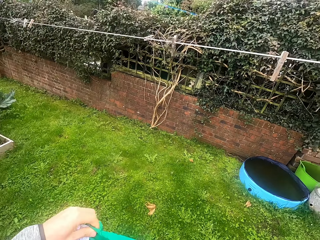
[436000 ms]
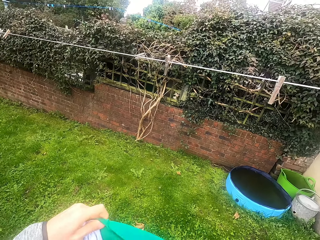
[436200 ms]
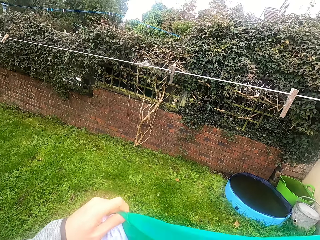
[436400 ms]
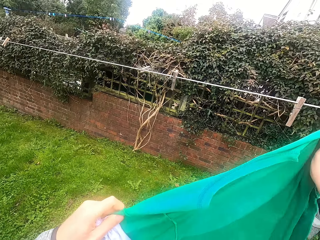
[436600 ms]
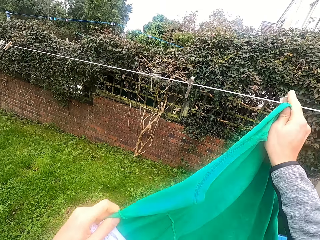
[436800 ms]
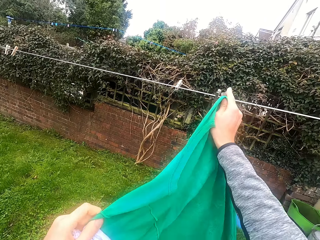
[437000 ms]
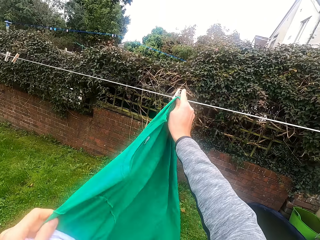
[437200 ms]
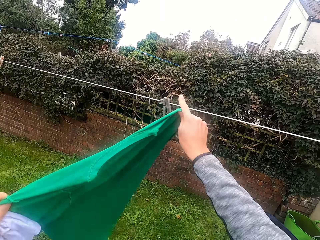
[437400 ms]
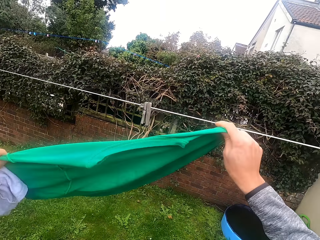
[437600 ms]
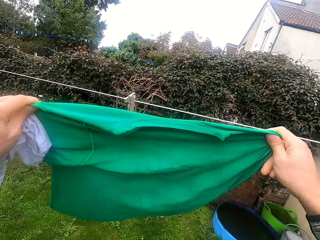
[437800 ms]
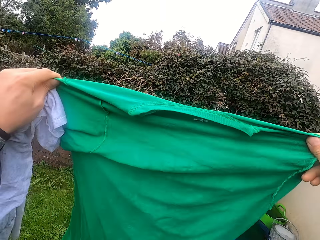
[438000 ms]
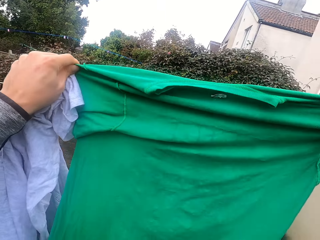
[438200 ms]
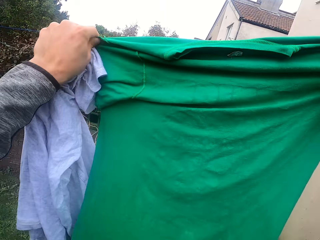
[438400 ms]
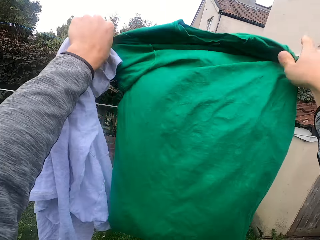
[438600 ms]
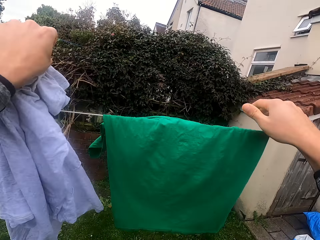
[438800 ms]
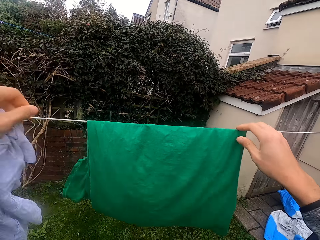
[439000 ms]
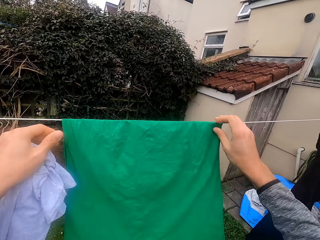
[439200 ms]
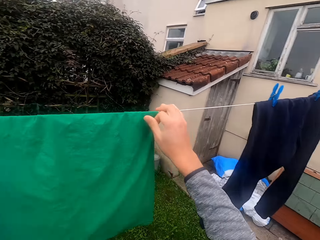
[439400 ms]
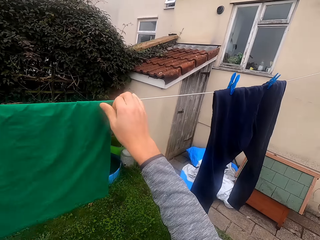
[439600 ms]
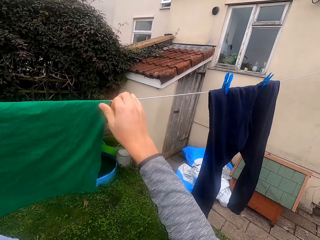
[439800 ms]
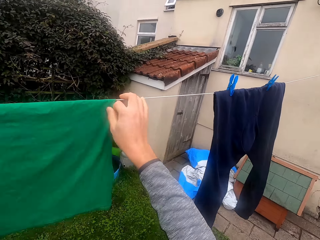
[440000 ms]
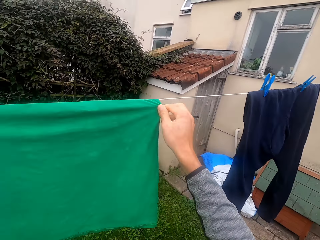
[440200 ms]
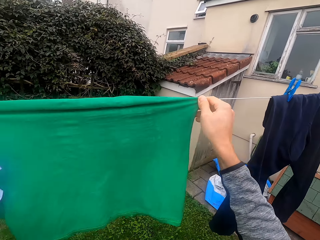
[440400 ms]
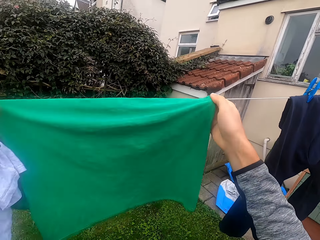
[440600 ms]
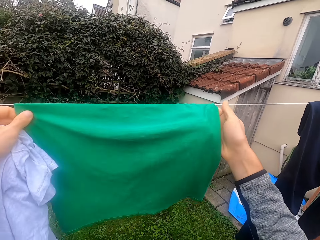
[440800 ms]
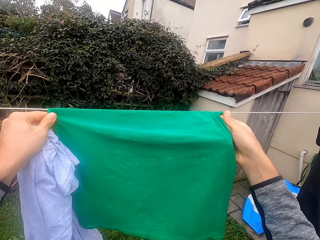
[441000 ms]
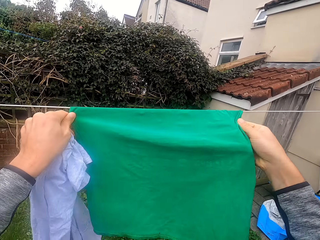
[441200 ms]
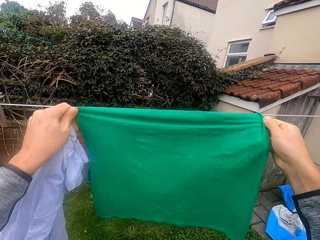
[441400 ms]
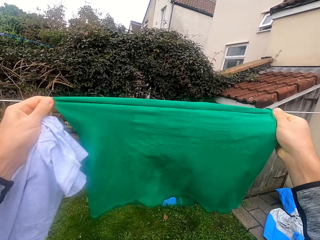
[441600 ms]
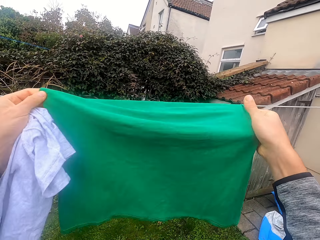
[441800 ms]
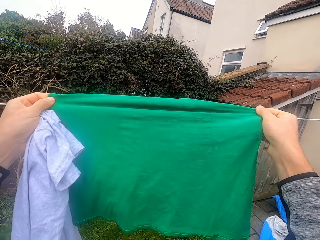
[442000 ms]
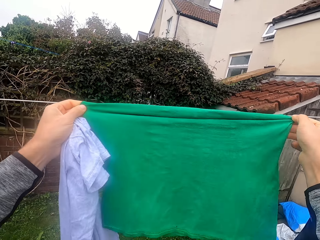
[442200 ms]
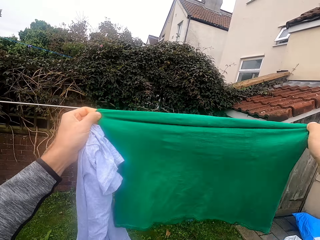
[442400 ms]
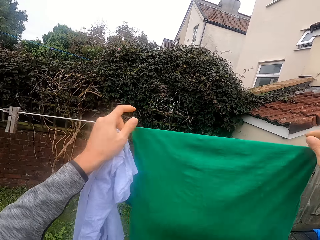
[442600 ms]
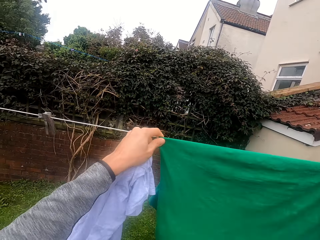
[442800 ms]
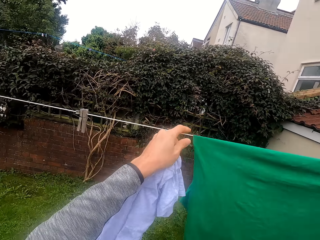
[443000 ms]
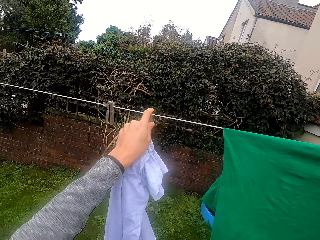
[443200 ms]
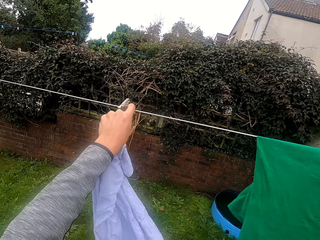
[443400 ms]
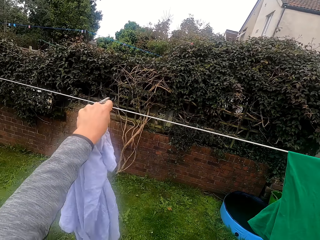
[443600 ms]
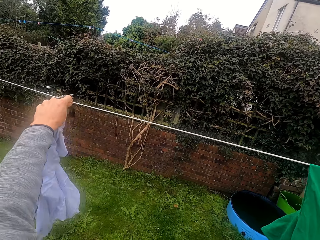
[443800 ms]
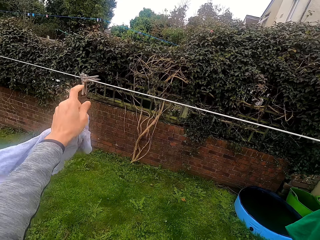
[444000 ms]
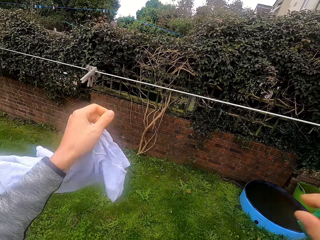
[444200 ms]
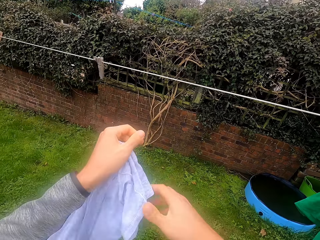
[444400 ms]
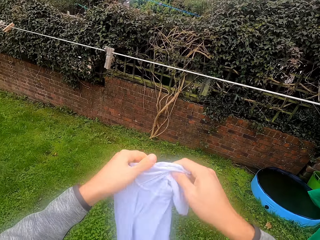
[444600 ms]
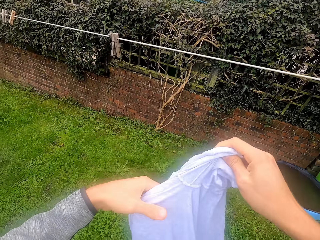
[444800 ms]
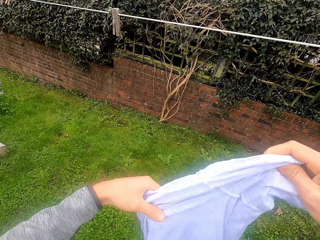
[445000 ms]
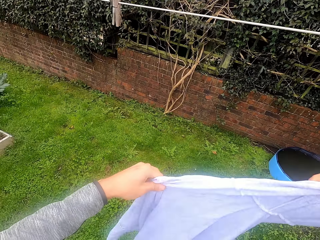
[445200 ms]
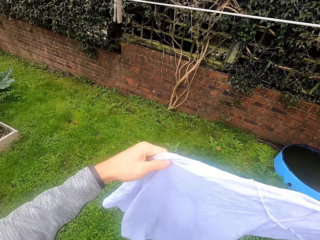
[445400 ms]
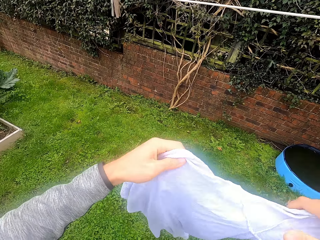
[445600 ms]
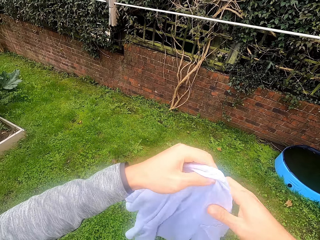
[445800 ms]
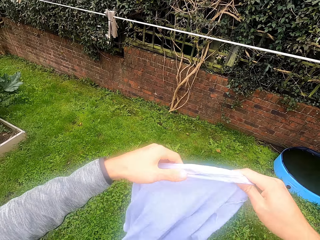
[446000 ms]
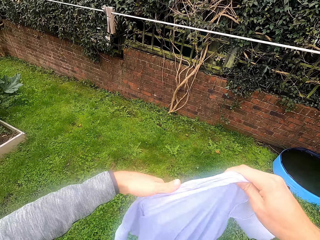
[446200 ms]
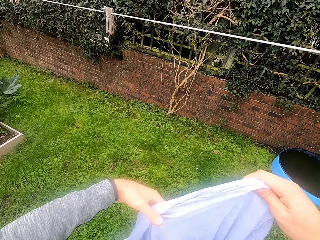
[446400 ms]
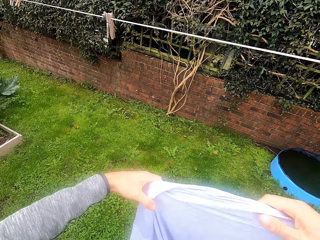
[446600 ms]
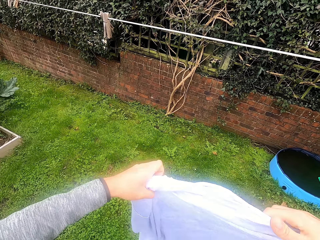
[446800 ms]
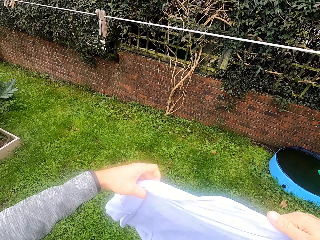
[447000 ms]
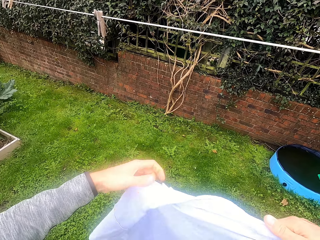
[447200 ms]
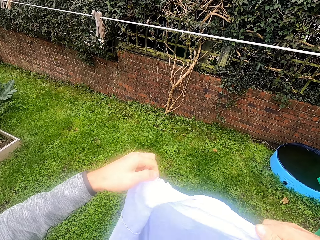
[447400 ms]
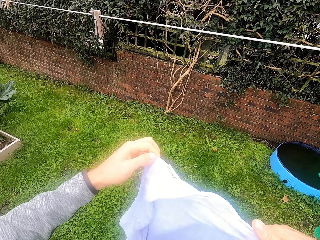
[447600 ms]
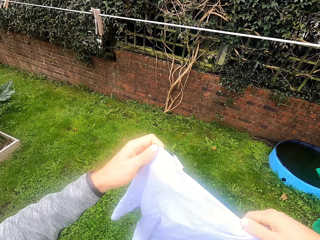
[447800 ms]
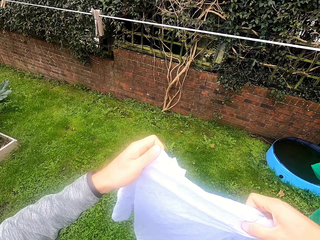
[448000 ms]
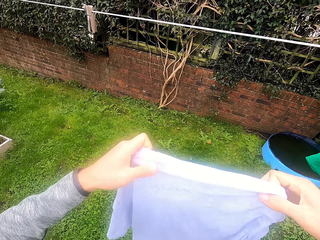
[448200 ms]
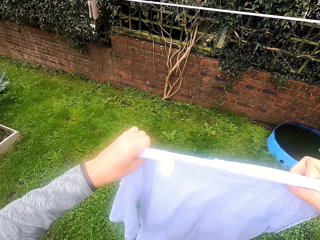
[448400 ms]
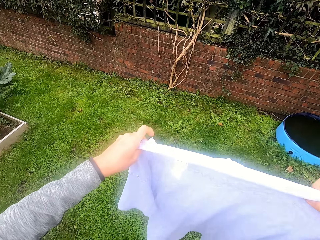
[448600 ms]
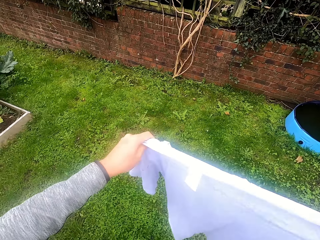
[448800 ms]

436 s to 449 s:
The camera wearer wipes the hanging line with the cloth. They move the pegs on the cloth line. They hang the cloth on the hanging line. They stretch the cloth on the cloth line. They drag the peg on the hanging line. They stretch the cloth.

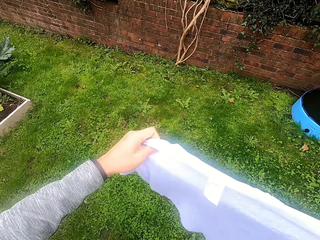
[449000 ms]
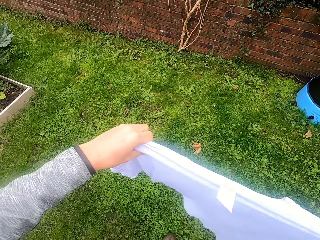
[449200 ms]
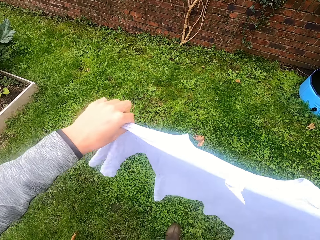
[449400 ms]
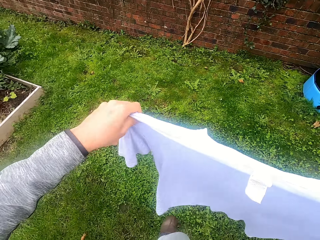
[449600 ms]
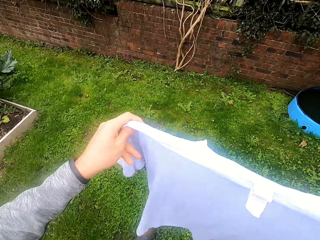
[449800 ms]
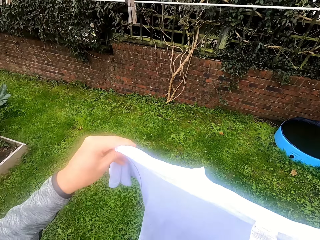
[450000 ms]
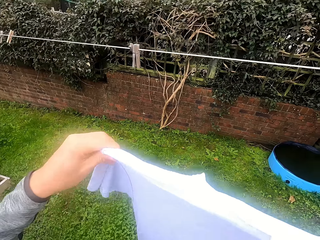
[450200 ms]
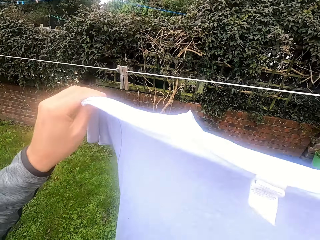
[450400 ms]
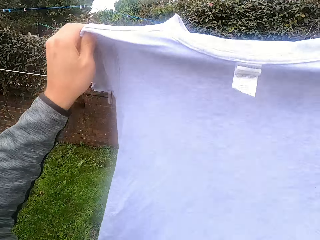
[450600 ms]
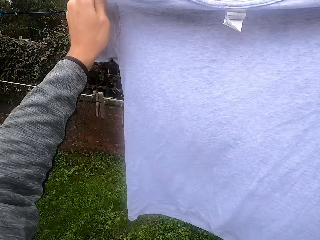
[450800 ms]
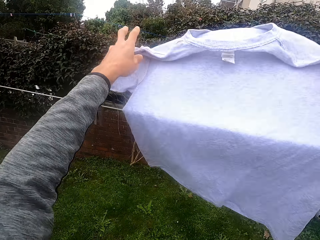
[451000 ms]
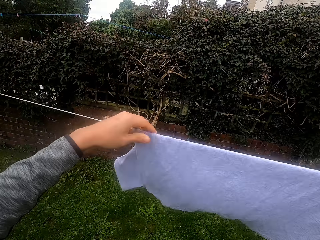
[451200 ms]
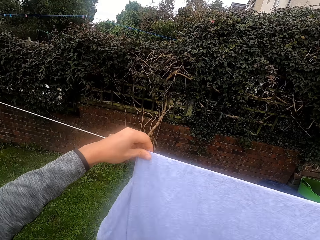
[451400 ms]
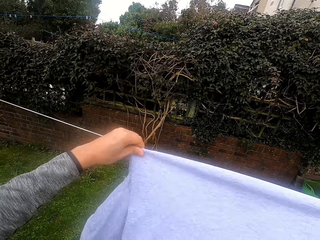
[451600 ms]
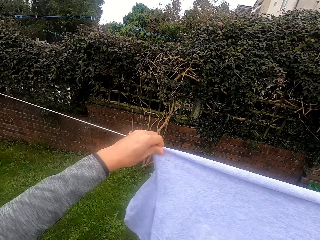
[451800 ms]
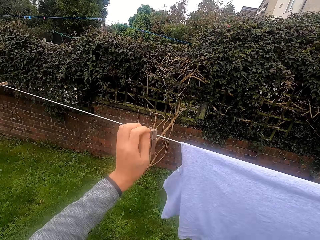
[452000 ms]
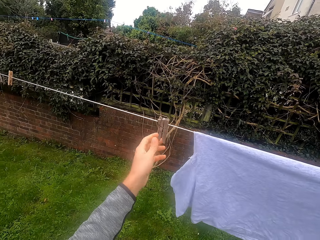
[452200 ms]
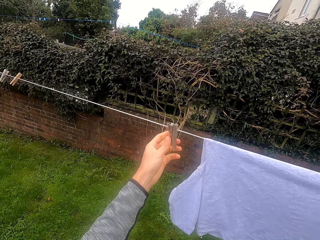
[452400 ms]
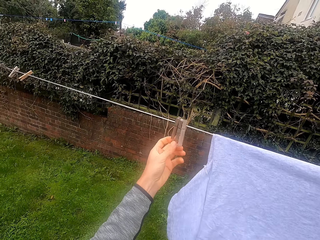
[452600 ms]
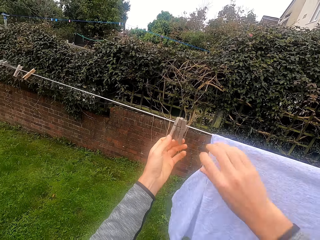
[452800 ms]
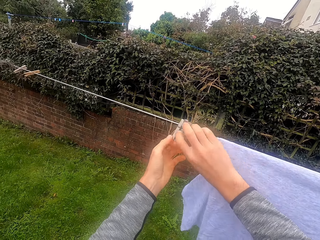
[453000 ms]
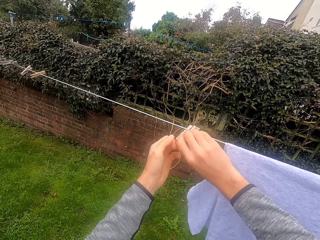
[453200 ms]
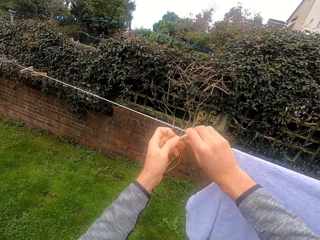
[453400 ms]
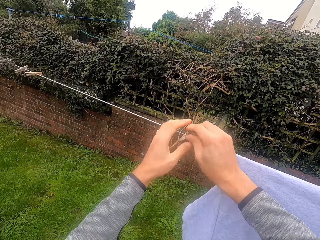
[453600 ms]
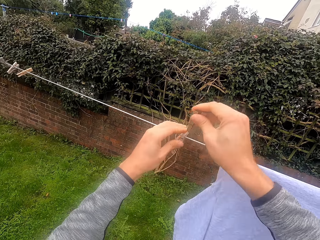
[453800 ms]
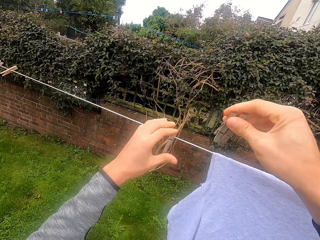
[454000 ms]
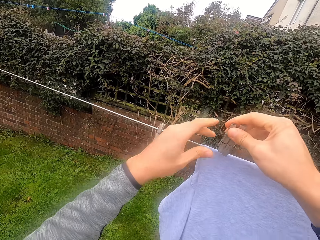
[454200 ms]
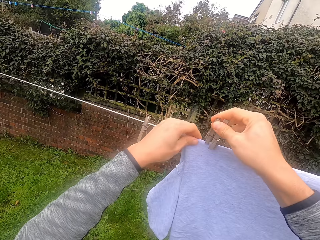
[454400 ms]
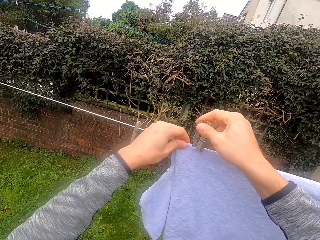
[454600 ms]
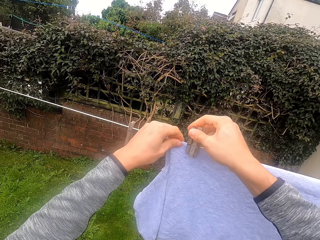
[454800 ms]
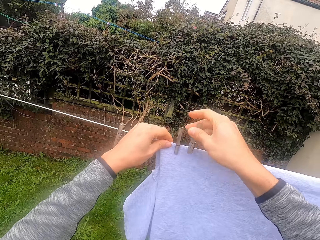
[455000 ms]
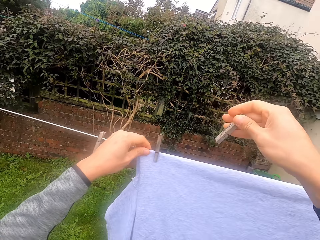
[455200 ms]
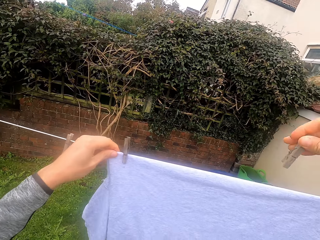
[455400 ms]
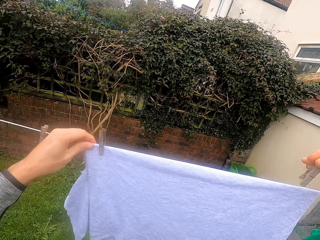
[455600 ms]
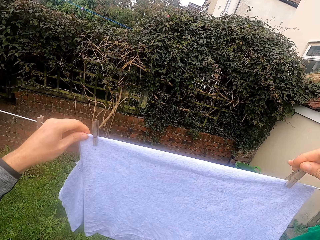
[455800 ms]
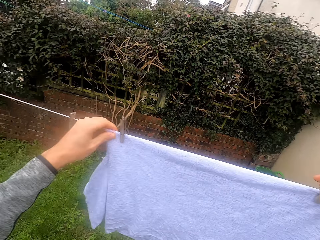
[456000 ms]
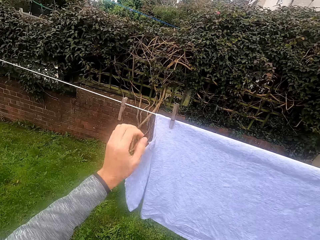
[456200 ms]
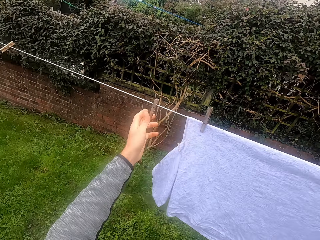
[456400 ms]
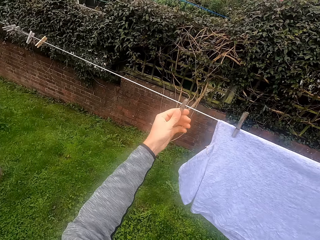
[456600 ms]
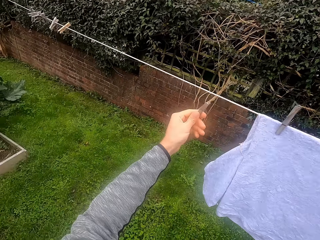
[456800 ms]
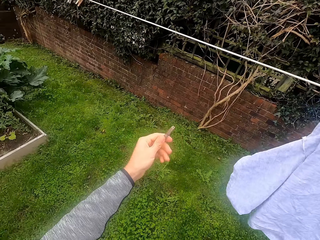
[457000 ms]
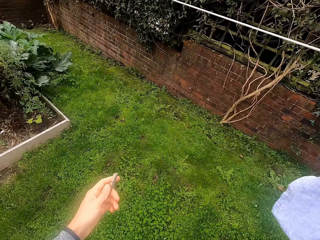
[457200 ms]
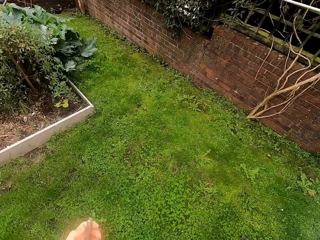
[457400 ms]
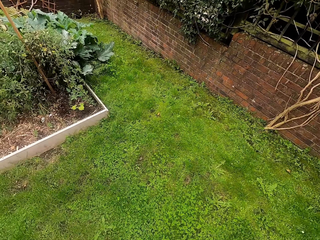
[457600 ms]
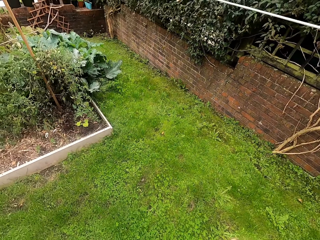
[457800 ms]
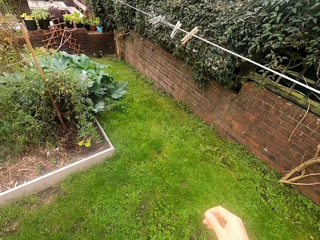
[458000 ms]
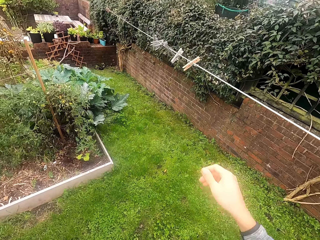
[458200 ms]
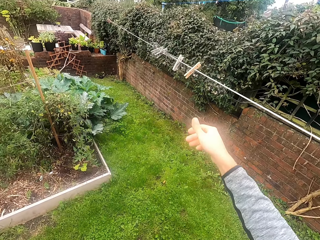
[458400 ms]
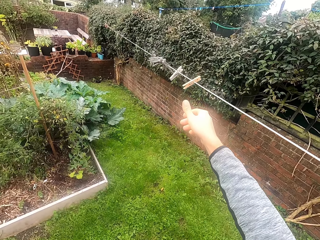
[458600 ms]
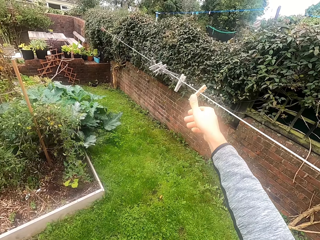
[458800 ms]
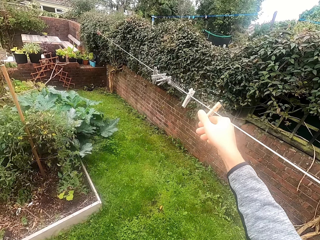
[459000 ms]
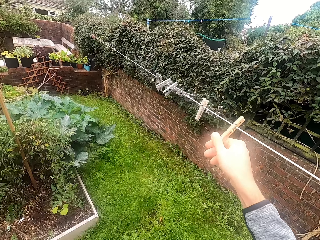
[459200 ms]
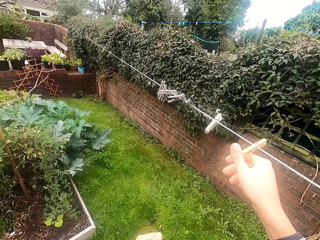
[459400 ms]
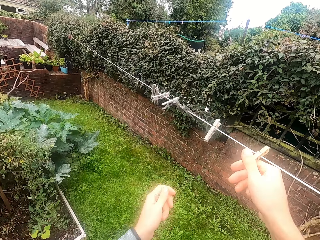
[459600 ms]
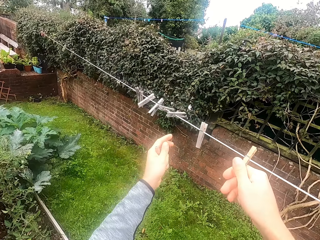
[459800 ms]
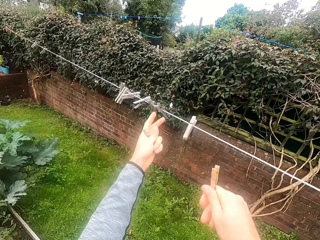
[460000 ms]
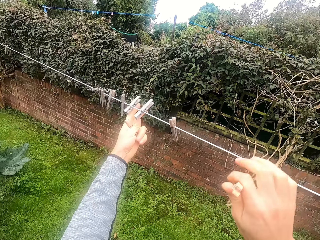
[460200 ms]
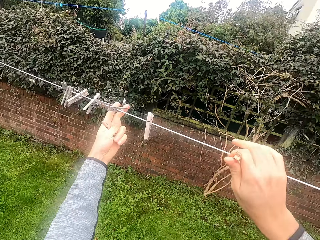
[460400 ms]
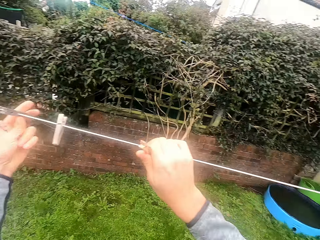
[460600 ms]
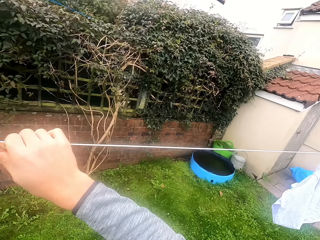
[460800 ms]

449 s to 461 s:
The camera wearer hangs the cloth on the hanging line. They take the pegs on the cloth line, put the pegs on the cloth and hold the cloth with the peg. They take the peg on the cloth line. They pick another peg on the cloth line.
